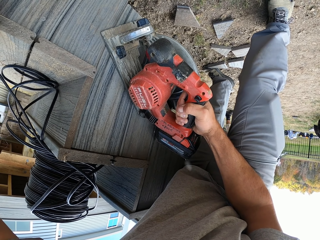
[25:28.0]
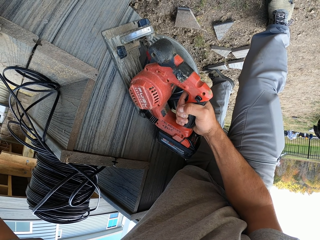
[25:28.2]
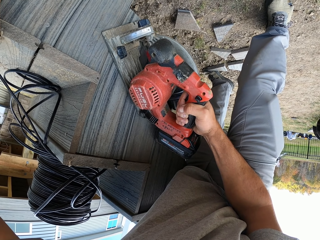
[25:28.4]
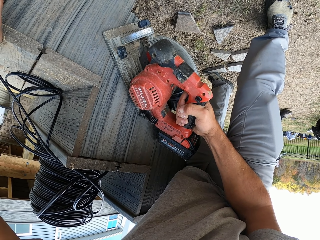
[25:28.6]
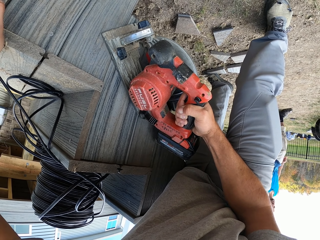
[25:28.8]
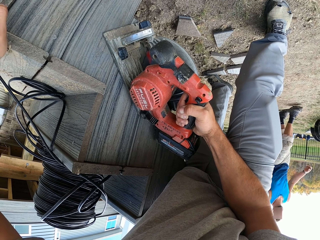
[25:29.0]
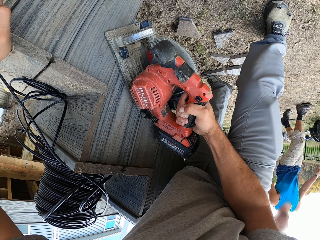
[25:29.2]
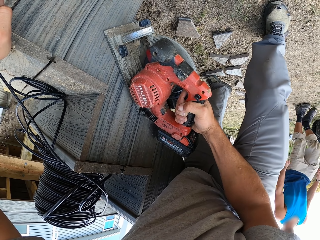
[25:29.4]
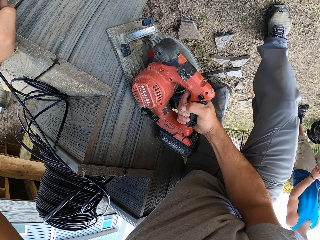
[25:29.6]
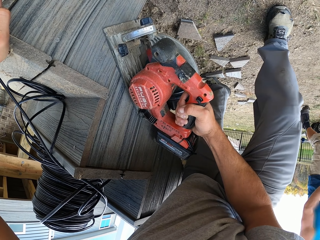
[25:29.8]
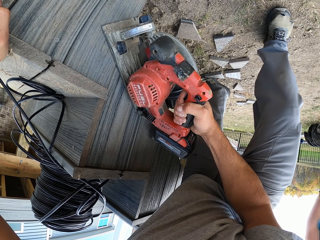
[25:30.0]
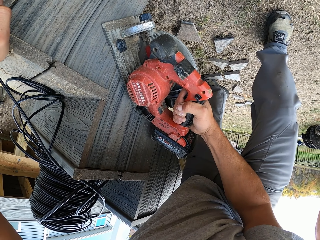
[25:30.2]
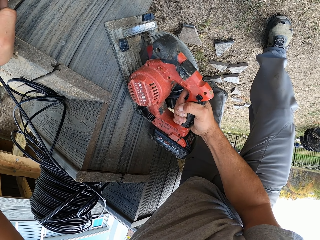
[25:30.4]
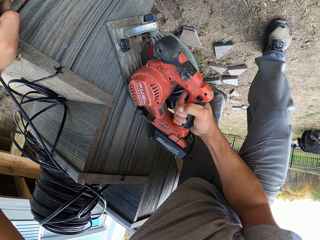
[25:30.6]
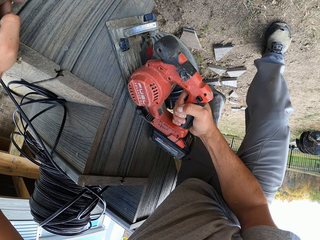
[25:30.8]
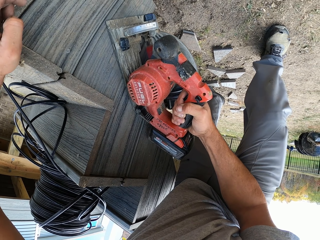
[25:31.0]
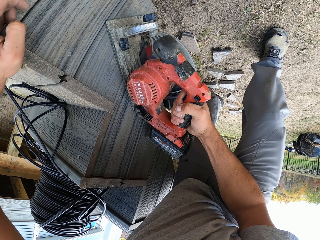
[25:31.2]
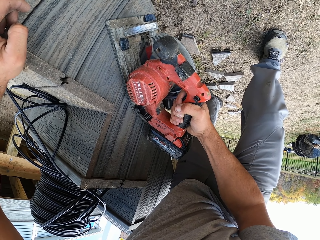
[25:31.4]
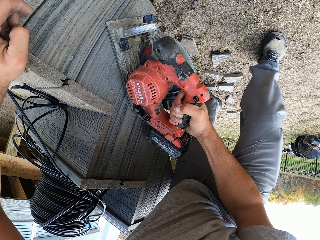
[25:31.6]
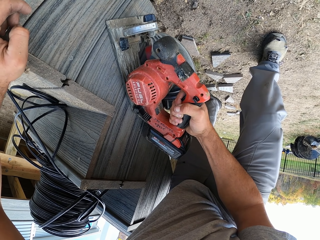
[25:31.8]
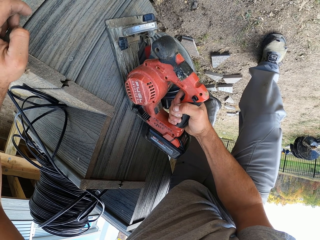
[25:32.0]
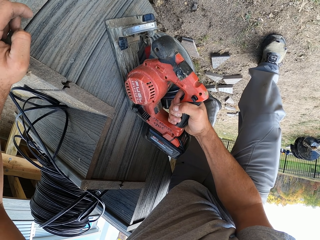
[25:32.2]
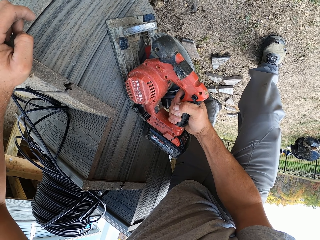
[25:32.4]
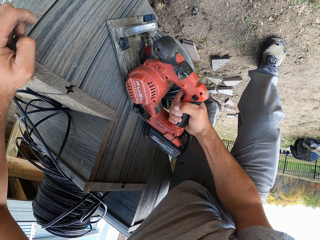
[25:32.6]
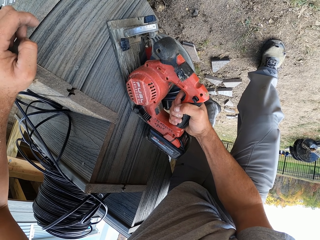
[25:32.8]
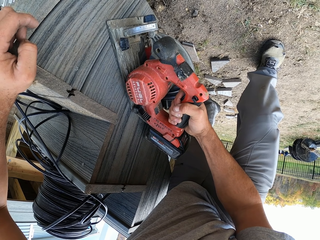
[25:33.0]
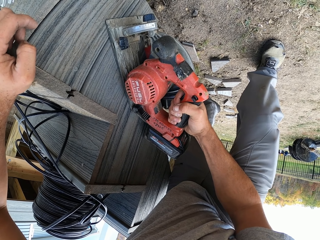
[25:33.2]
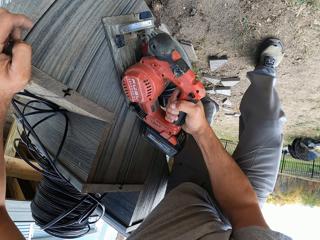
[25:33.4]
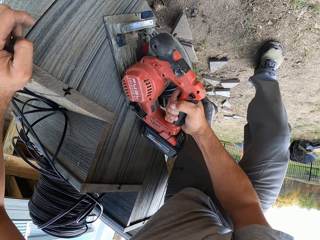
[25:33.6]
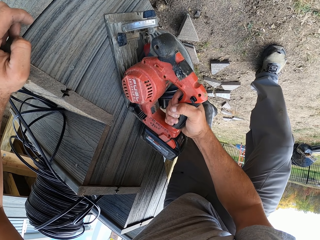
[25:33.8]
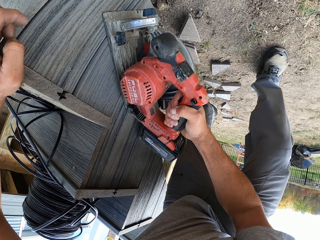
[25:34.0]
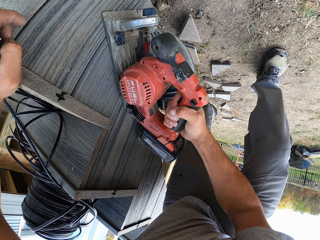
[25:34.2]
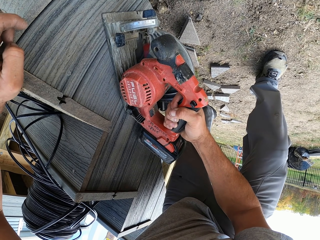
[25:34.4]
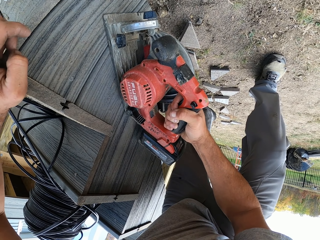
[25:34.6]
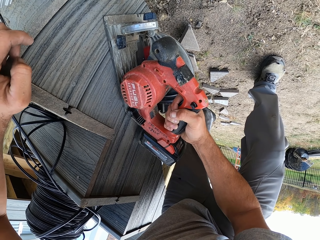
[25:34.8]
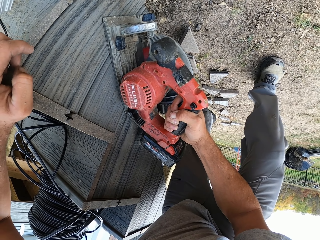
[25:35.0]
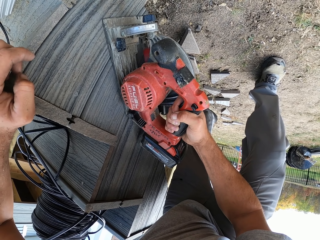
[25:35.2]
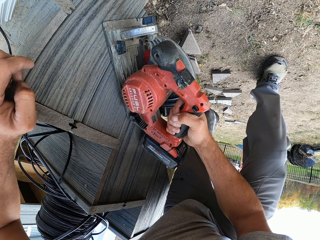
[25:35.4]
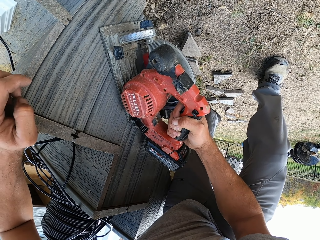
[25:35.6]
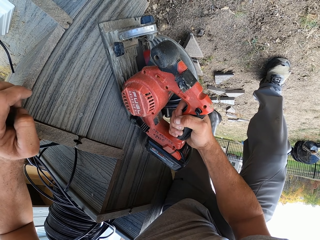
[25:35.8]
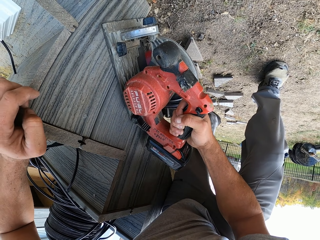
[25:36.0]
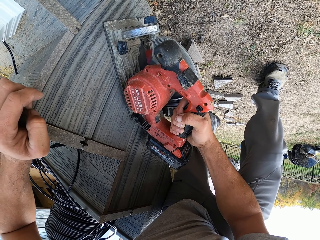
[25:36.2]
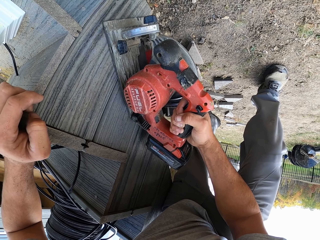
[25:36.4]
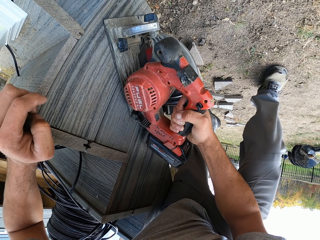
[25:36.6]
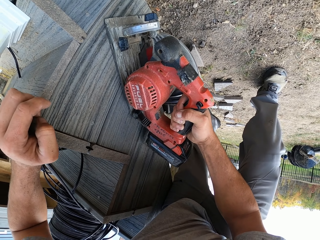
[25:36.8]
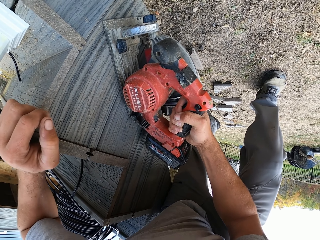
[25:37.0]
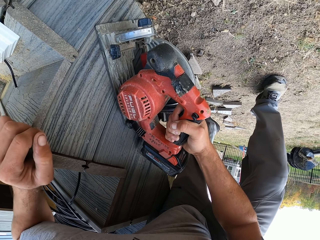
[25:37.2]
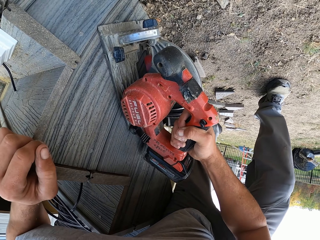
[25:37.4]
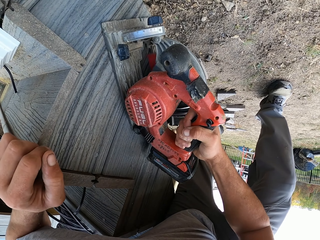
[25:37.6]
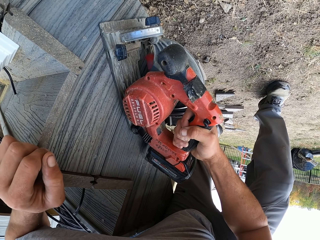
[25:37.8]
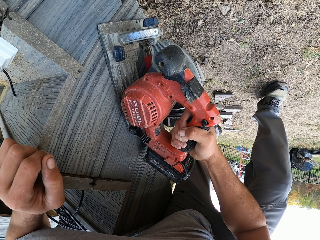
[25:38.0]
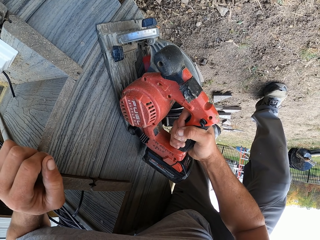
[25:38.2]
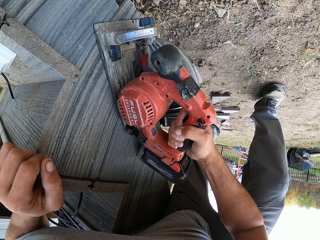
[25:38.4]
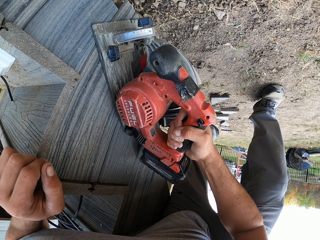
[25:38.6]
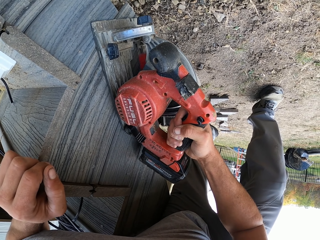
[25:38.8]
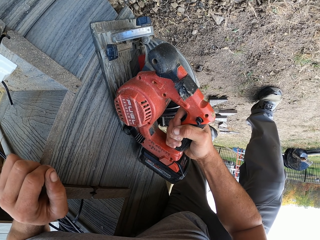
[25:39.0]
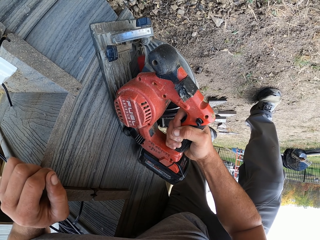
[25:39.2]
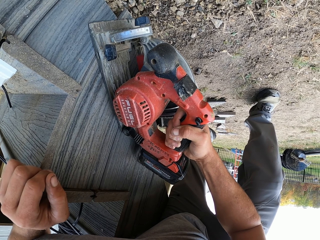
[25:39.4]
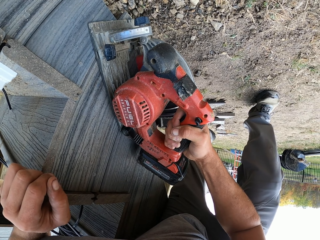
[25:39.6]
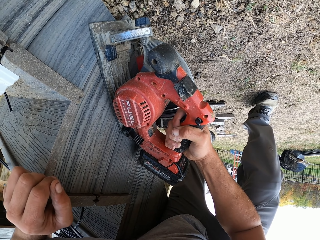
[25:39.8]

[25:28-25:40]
A man walks around a verandah. The camera wearer cuts a piece of wood with a wood cutter.

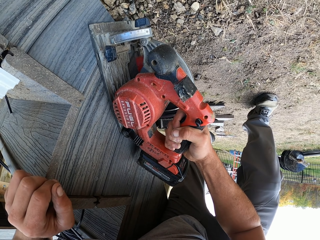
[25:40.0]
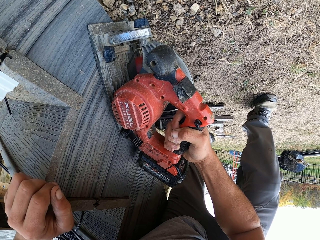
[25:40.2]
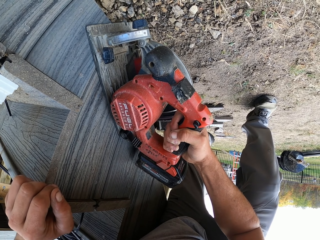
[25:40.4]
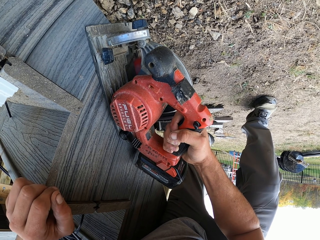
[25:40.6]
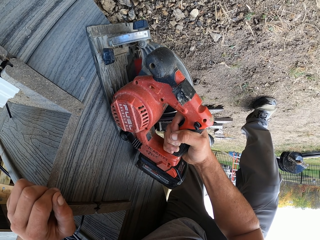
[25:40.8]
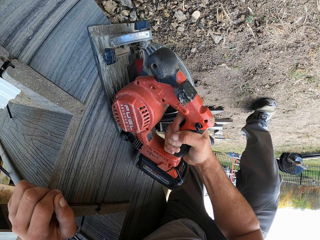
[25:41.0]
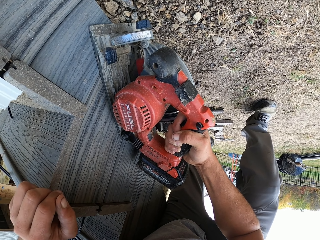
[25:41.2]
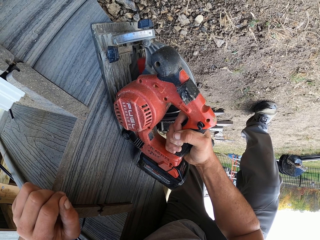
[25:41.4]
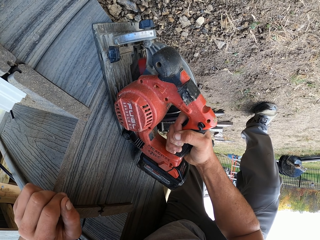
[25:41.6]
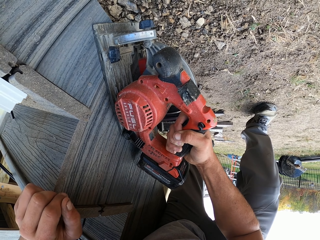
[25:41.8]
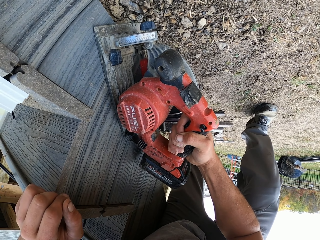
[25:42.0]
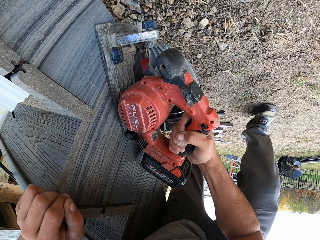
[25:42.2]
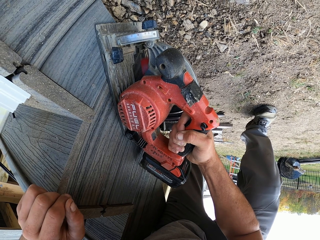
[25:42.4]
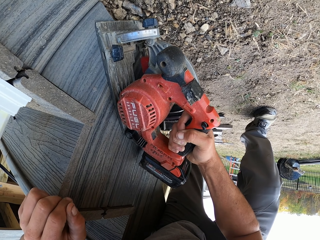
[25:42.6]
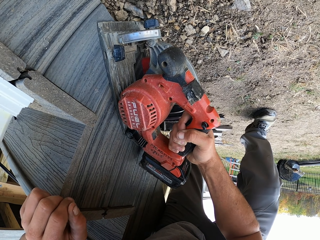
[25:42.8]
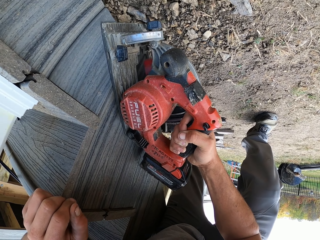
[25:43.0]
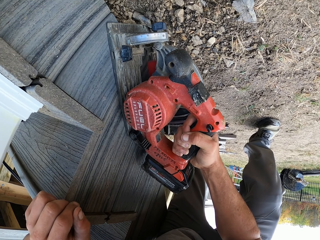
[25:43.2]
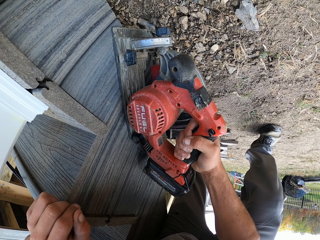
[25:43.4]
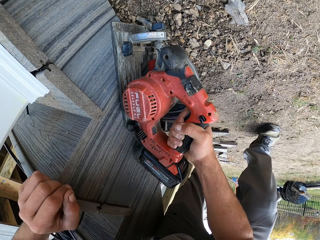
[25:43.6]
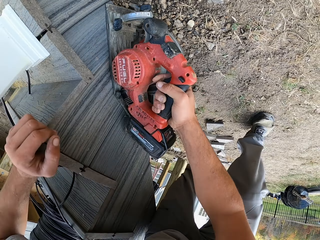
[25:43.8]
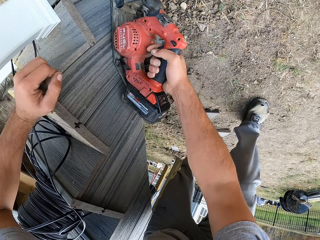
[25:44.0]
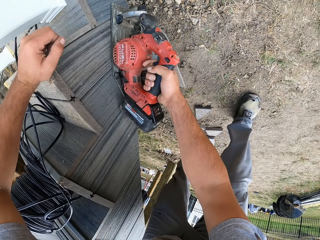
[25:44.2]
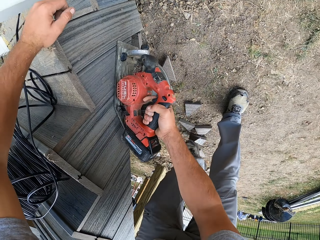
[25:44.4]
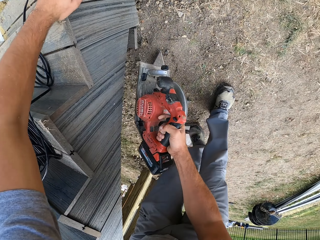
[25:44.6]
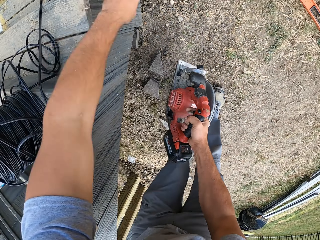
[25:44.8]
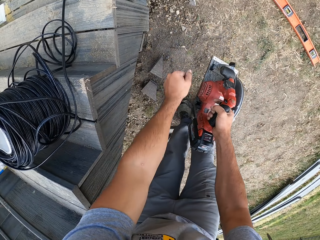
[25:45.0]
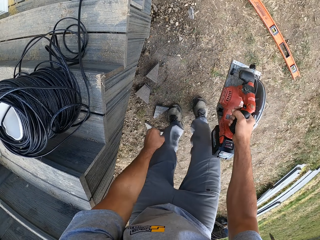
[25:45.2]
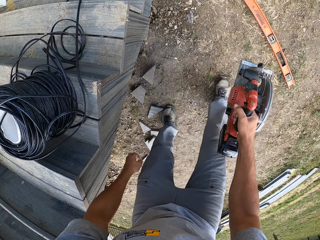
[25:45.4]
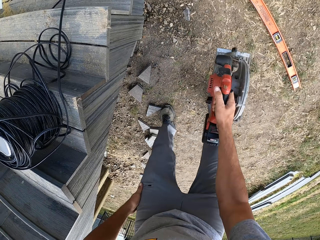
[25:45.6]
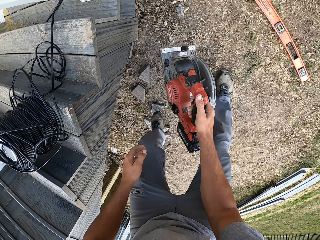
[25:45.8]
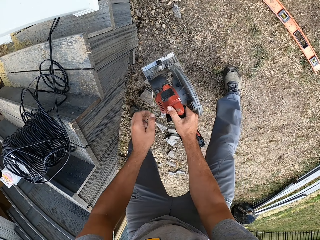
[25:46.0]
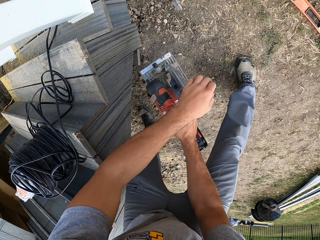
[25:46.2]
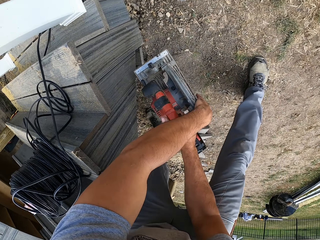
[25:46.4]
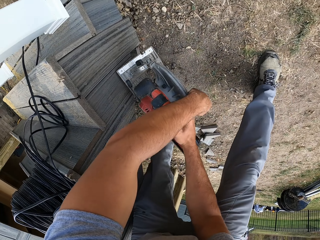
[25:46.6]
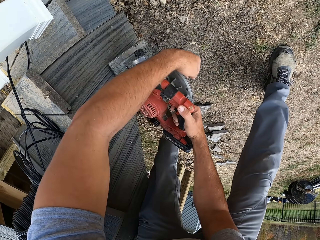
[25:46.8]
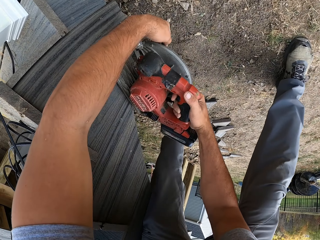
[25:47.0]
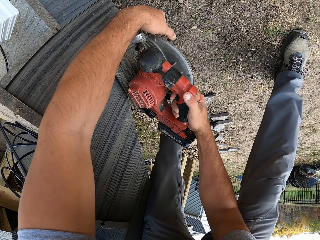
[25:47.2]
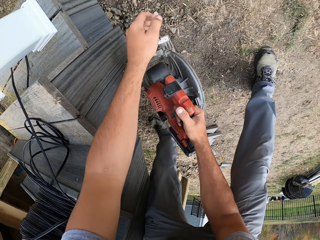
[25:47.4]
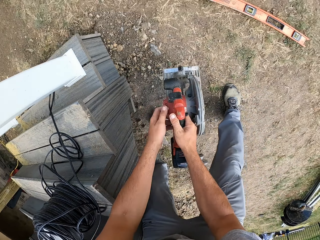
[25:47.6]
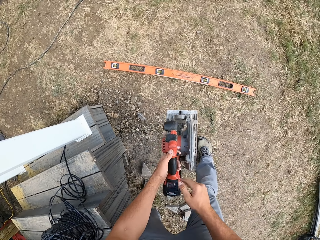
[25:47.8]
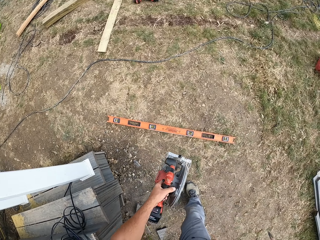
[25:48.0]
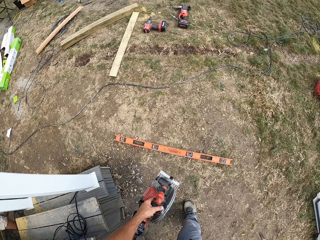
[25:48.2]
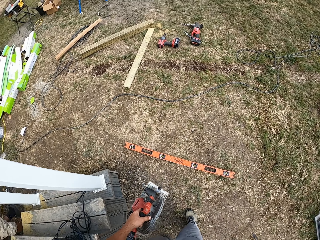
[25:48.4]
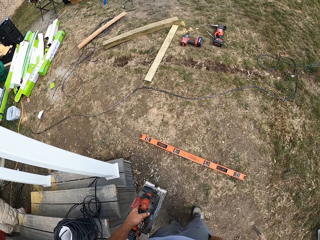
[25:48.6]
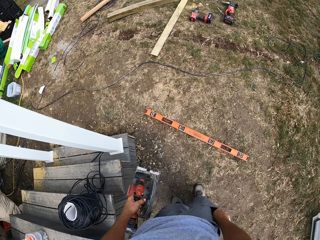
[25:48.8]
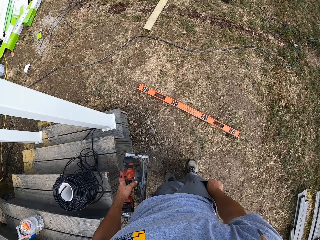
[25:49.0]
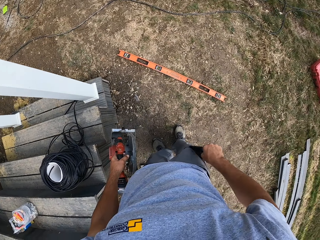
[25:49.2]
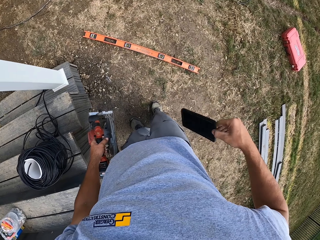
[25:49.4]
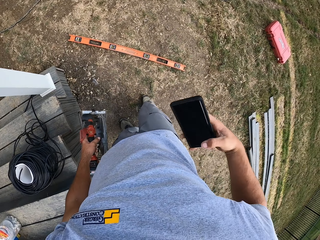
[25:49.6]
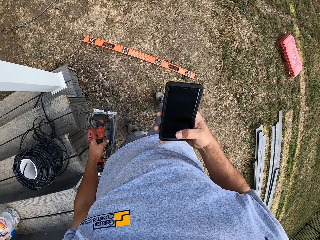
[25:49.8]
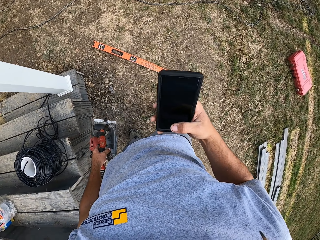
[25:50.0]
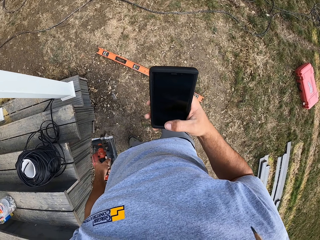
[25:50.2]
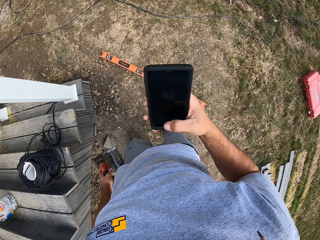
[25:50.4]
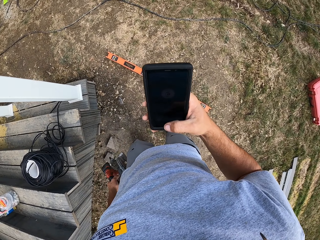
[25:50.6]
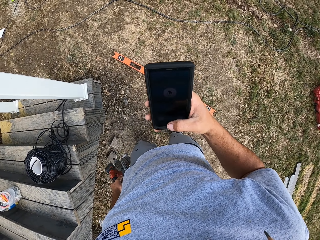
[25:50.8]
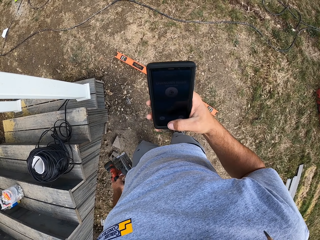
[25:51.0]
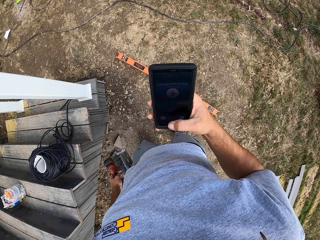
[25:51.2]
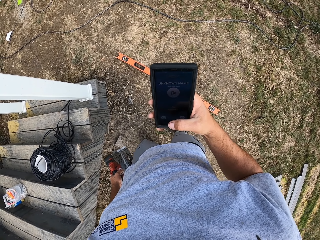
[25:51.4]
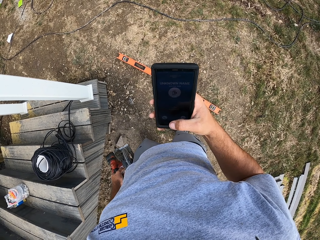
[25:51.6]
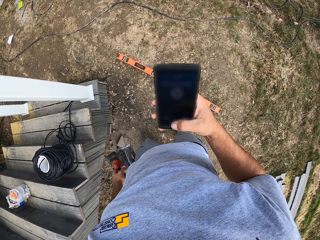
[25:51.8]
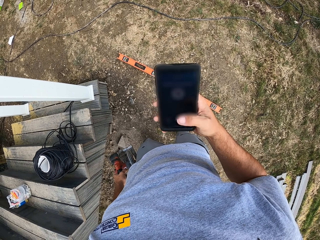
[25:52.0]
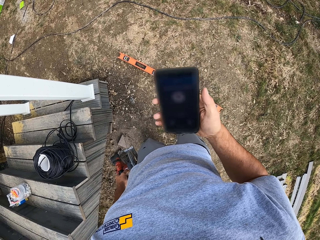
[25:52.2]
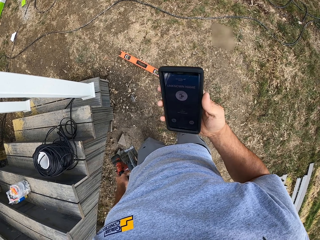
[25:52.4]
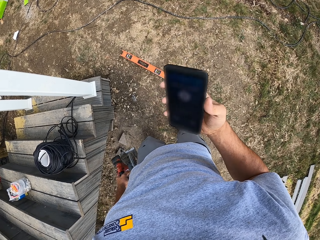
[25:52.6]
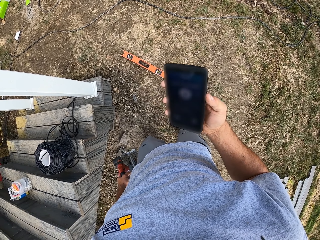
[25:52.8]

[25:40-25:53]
The camera wearer walks around a verandah. They remove the saw from the surface. They adjust the saw. They cut a piece of wood with a wood cutter. They hand the saw to the left hand. They look around the verandah. They pull a phone from the pocket. They operate the mobile phone.
